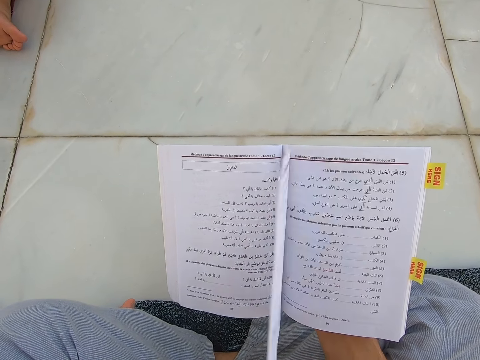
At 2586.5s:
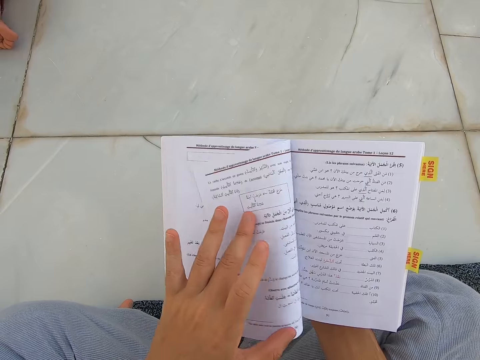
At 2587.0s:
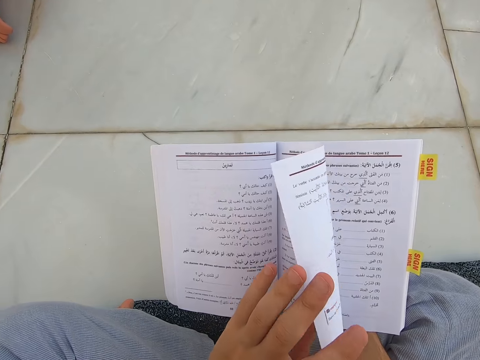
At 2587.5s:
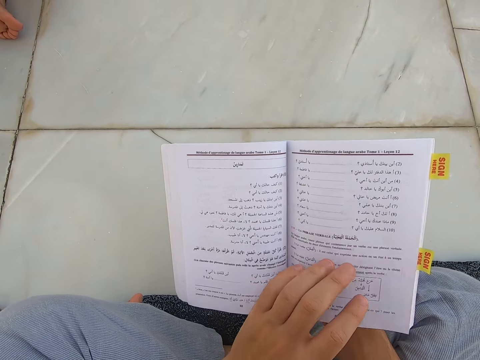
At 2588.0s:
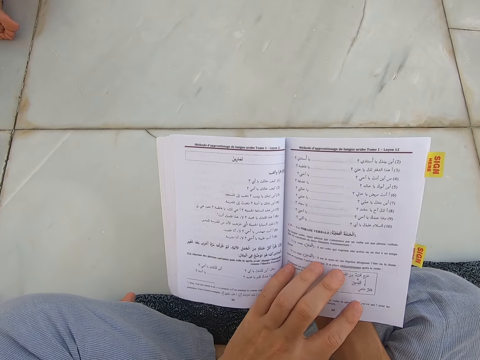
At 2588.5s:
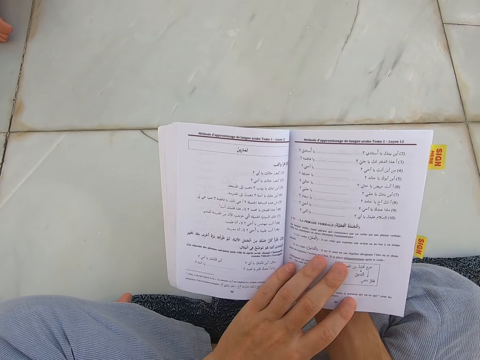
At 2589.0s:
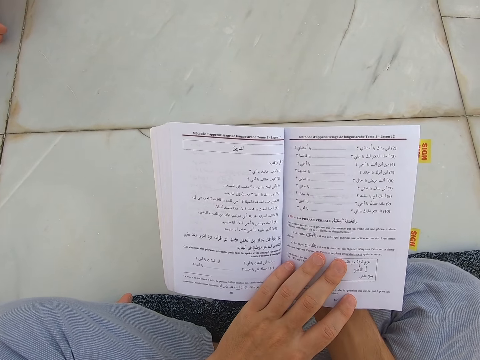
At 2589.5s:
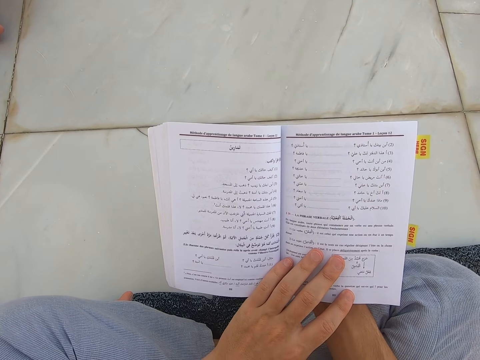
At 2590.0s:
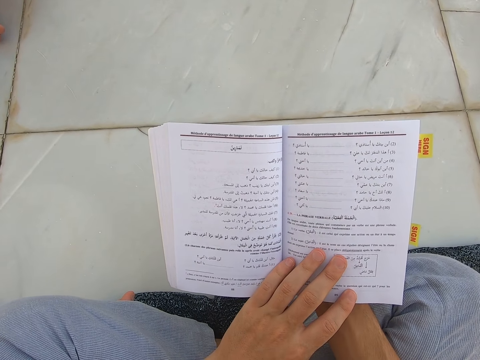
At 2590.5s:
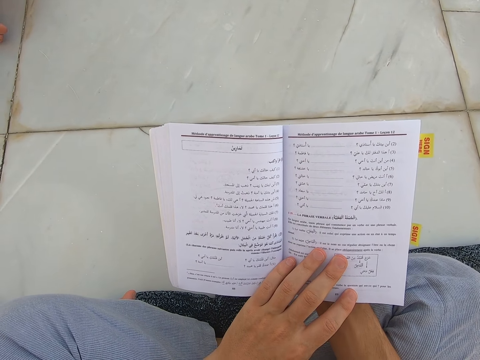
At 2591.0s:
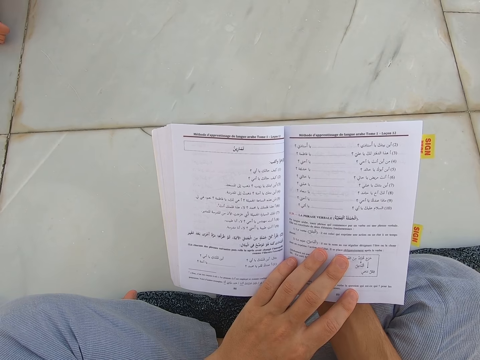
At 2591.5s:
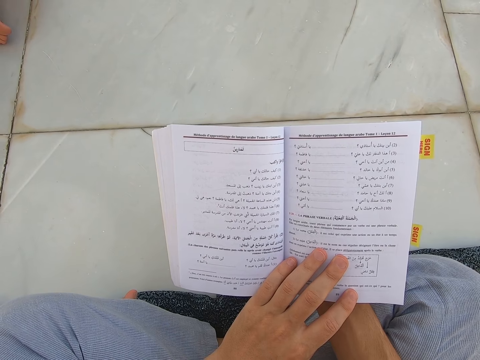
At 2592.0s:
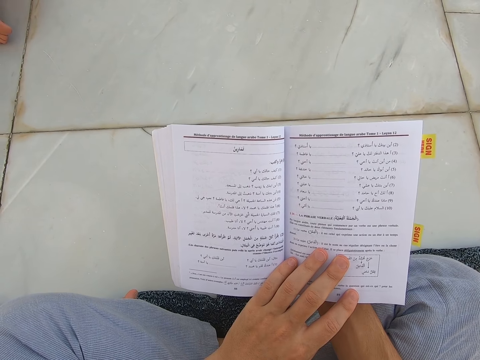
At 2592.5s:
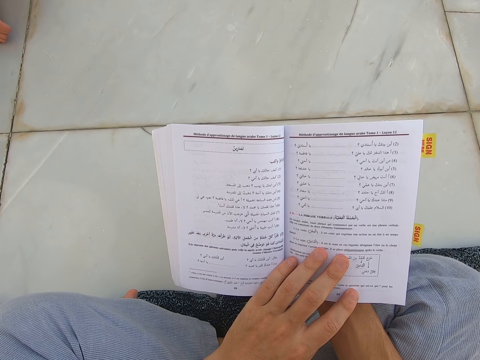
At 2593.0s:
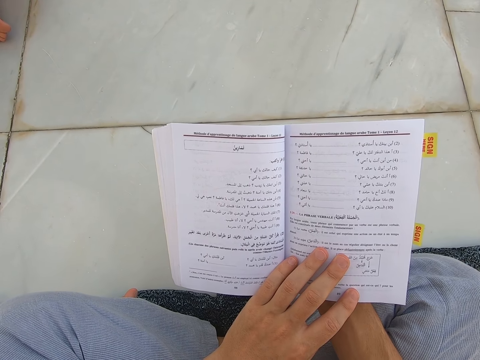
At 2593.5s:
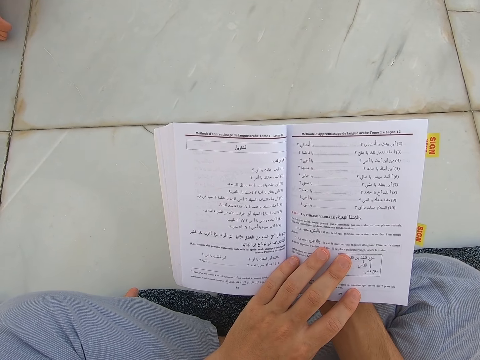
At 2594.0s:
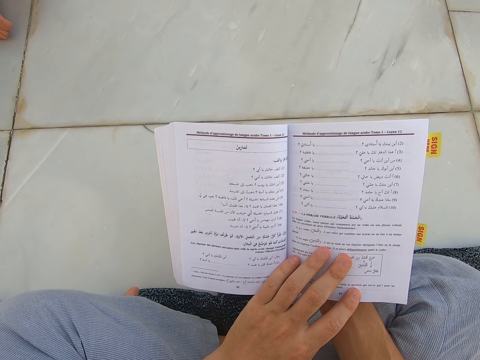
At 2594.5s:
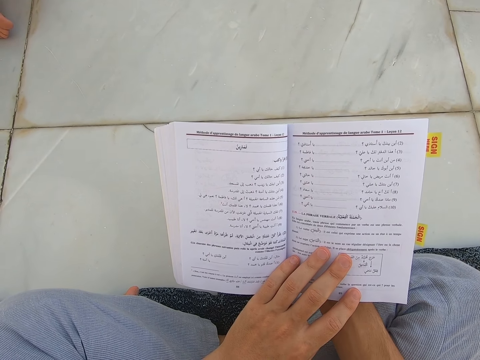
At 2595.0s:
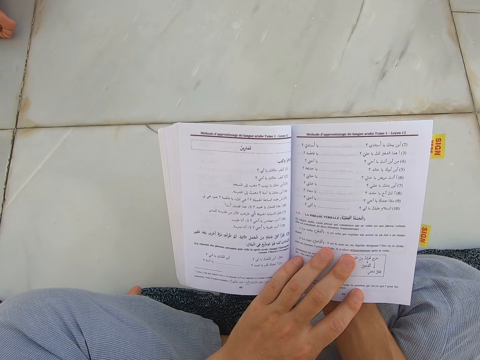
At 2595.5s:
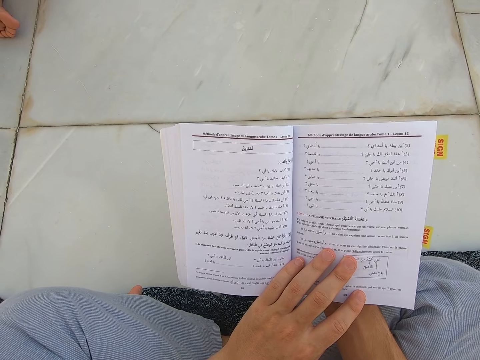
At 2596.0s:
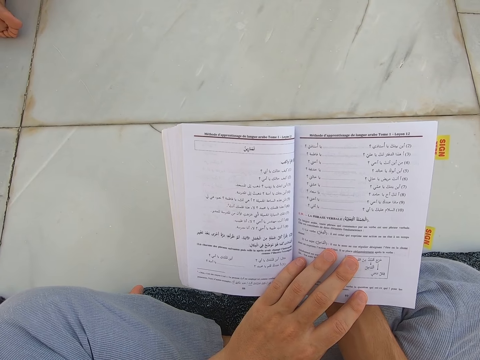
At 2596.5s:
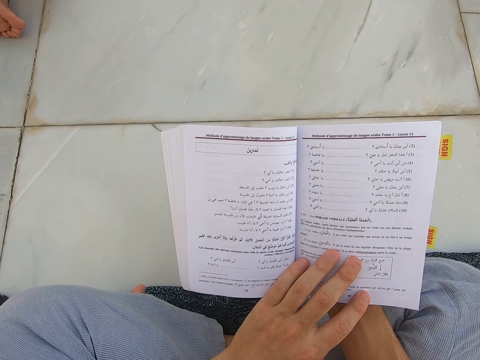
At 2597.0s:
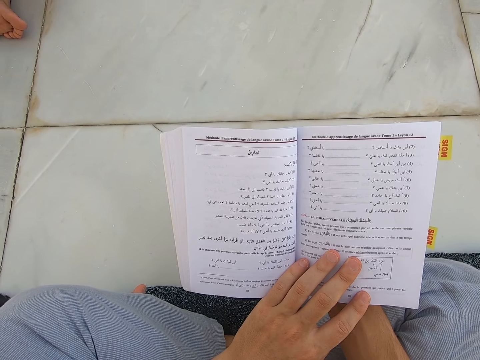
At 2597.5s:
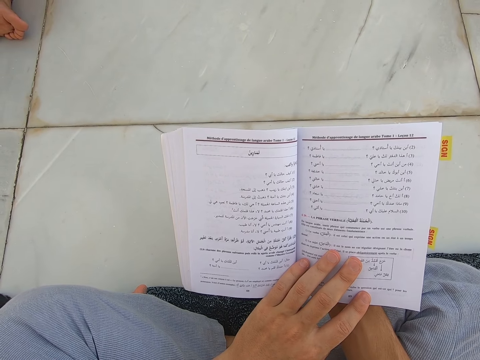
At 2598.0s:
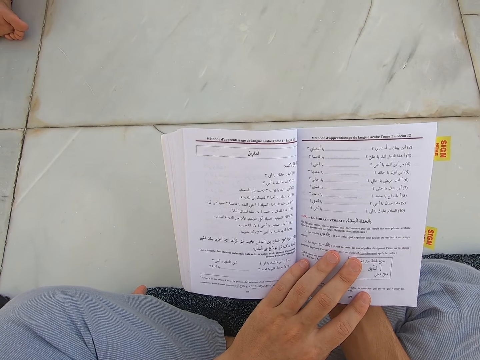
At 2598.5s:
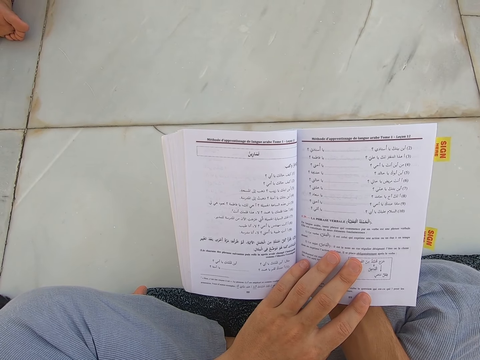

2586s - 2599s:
The camera wearer opens a new page of the book. They read the book in the mosque. They touch the book.

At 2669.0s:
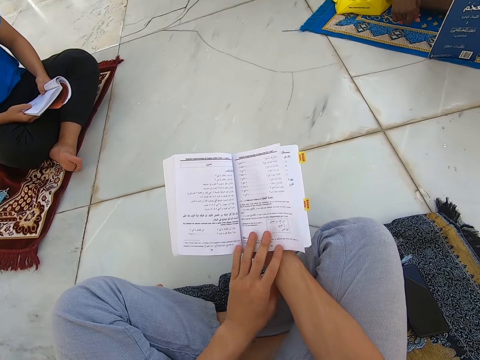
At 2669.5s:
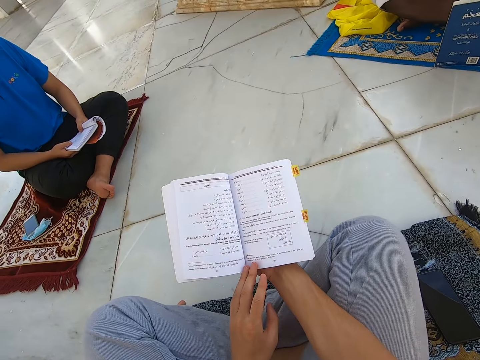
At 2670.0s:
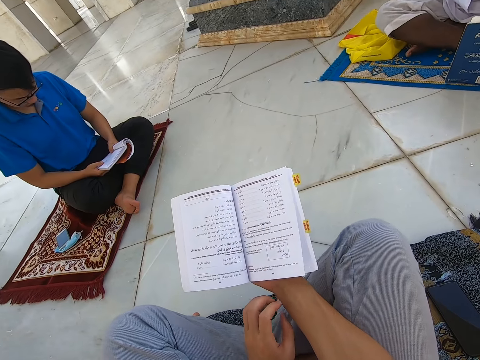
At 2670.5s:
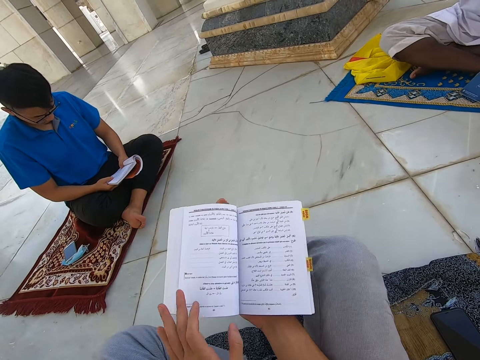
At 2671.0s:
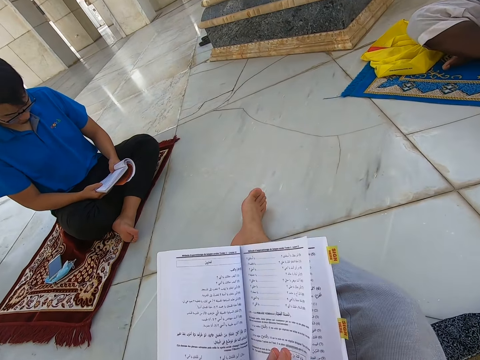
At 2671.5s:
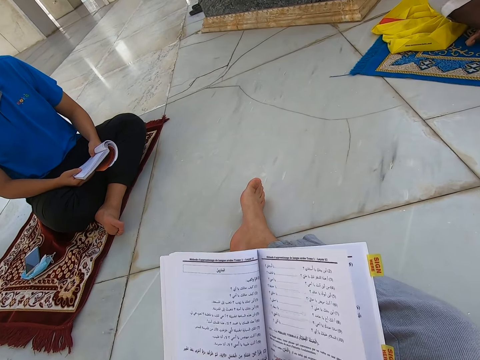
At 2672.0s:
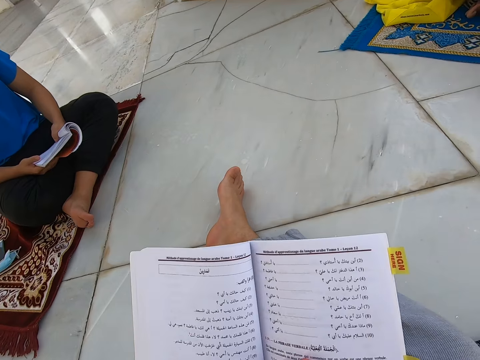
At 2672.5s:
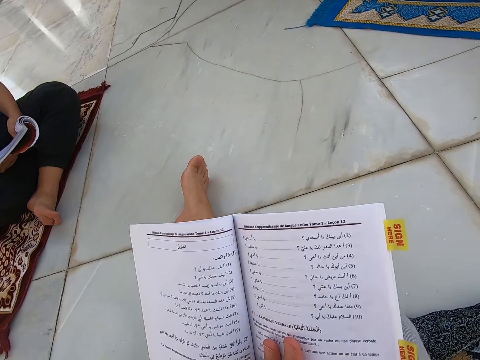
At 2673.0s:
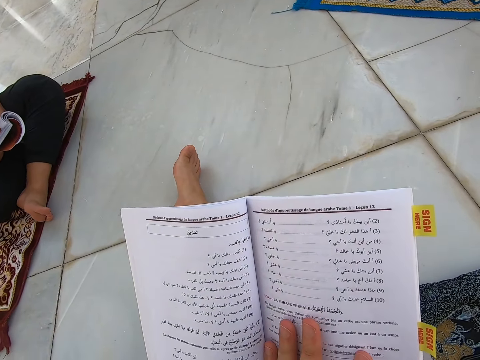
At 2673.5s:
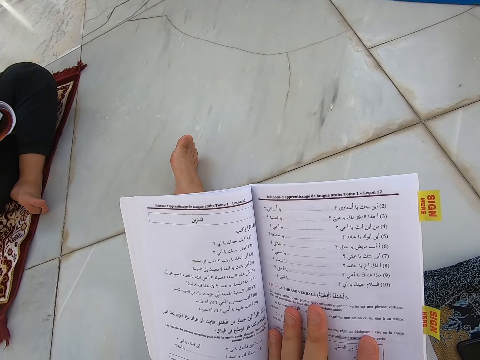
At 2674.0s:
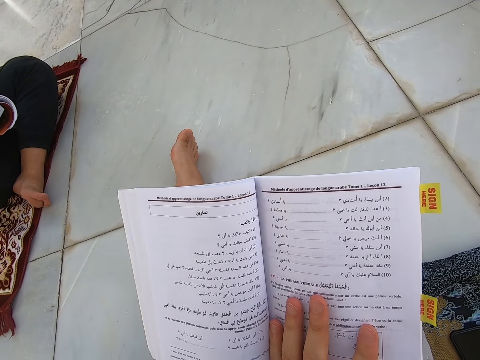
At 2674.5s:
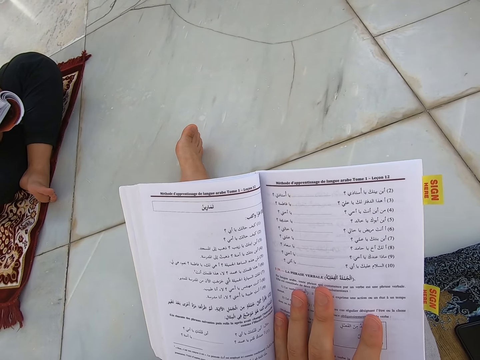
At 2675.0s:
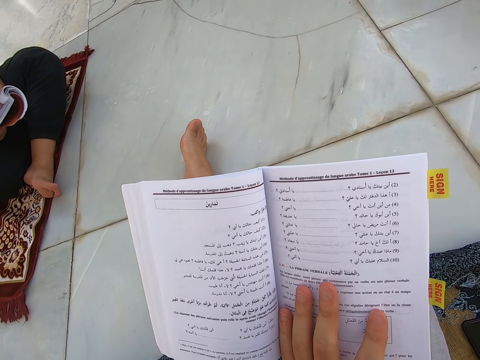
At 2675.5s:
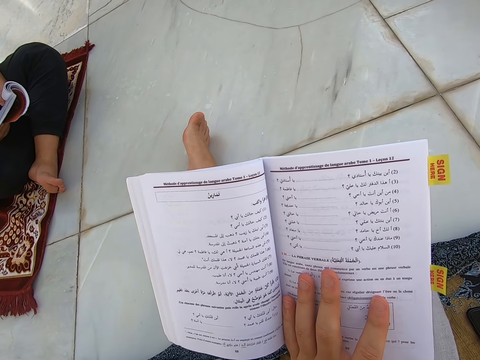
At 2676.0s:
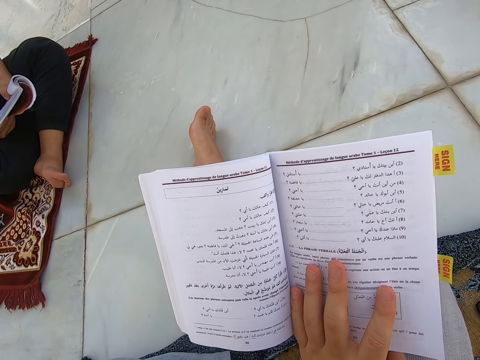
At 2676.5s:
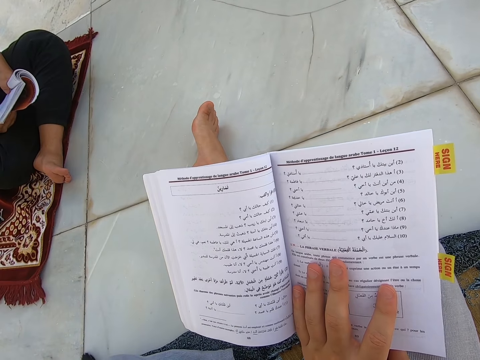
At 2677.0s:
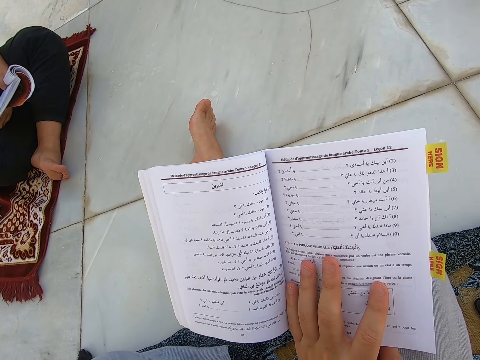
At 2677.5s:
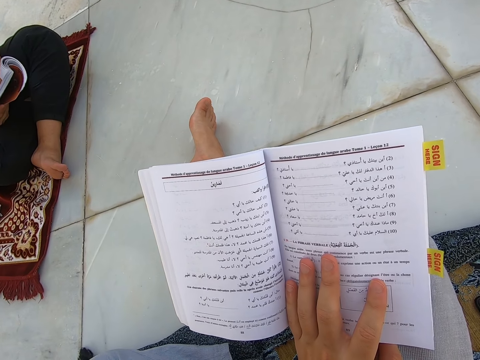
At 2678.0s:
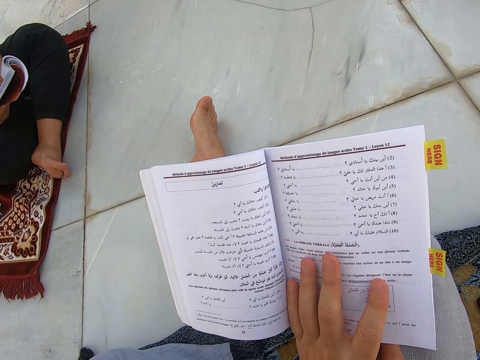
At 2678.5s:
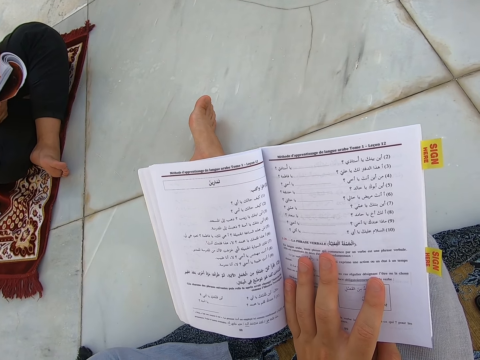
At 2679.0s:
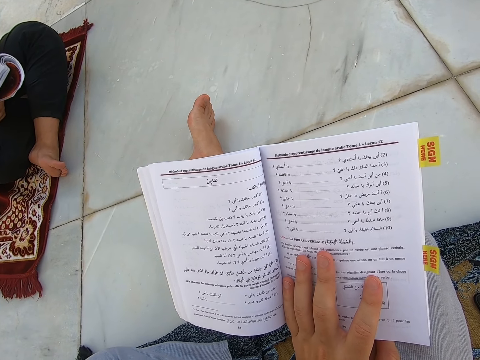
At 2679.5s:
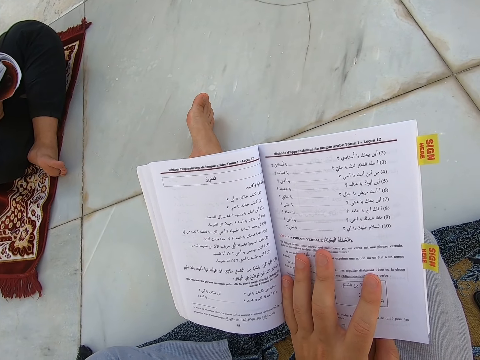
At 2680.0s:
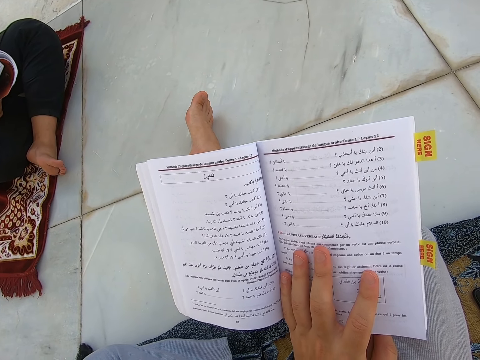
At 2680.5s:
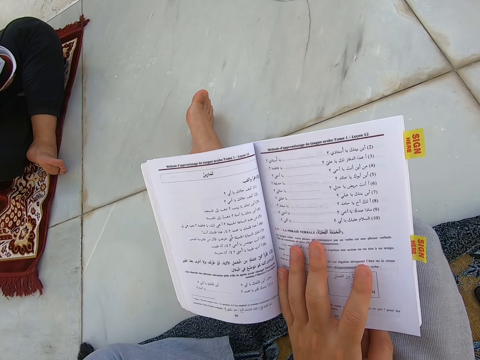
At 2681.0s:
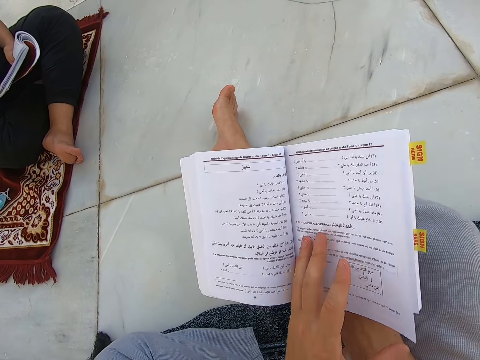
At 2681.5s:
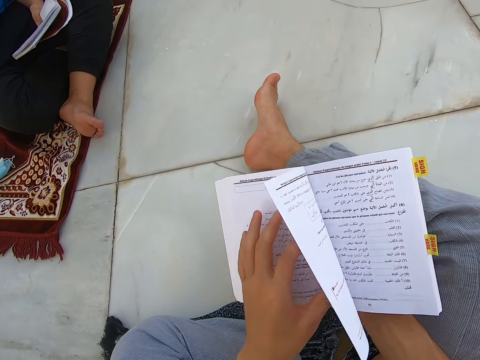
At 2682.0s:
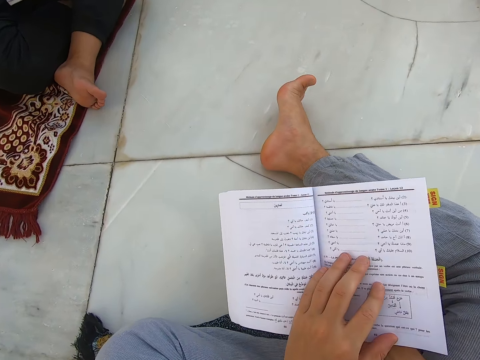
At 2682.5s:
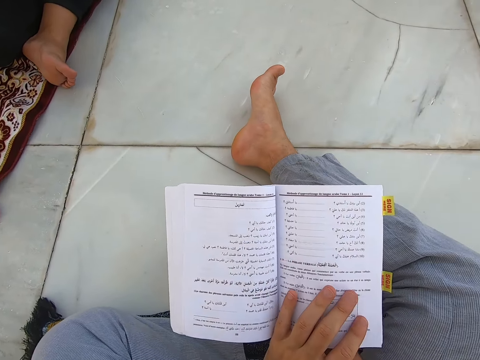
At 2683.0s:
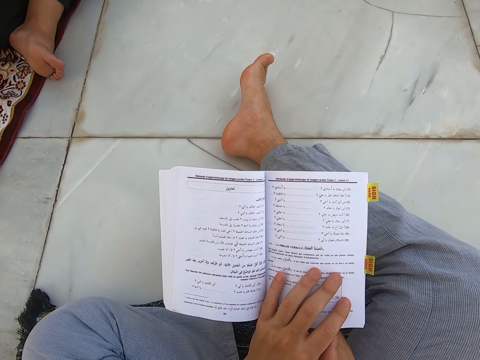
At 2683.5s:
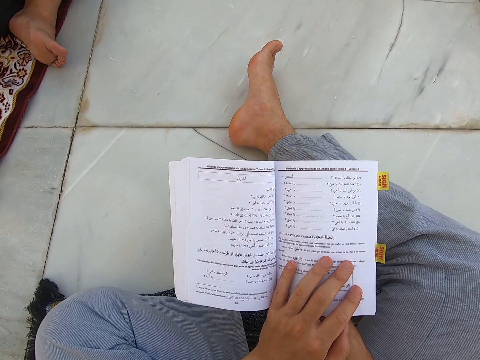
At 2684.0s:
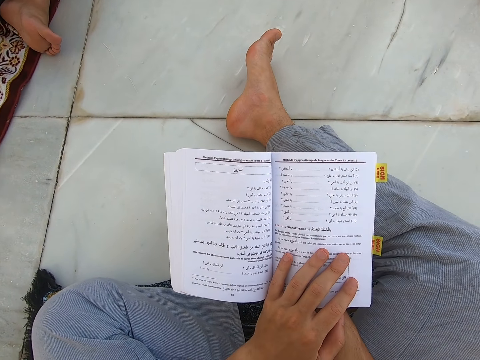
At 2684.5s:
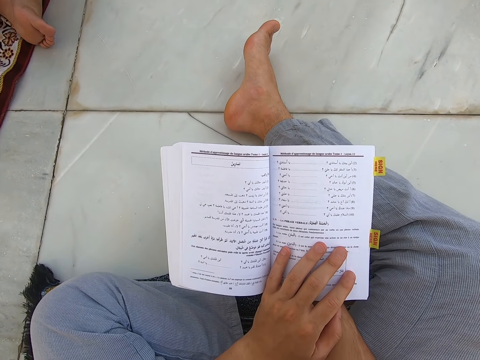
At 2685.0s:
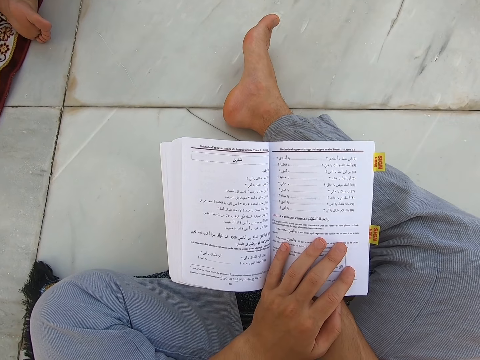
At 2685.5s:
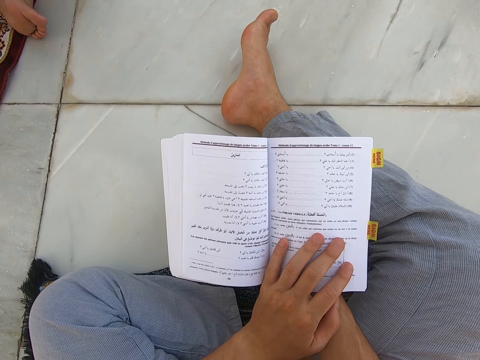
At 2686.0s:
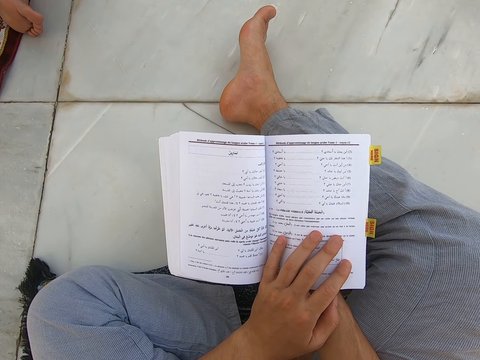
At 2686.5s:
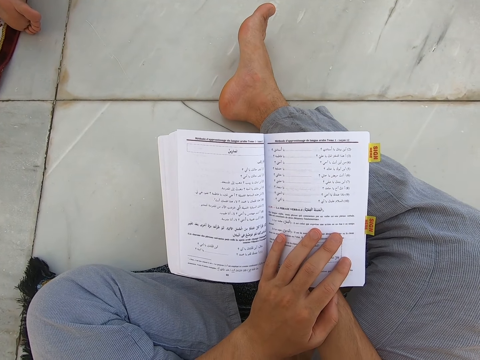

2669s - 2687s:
The camera wearer opens a new page of the book. They read the book in the mosque. They touch the book.
